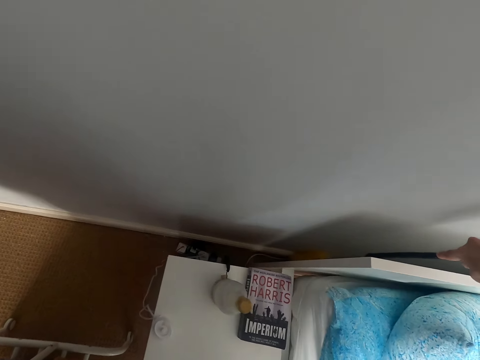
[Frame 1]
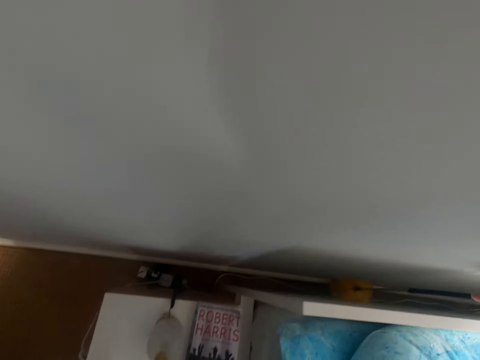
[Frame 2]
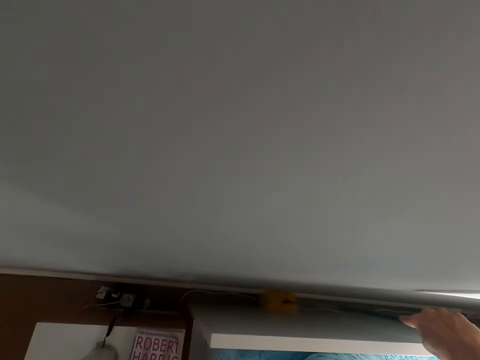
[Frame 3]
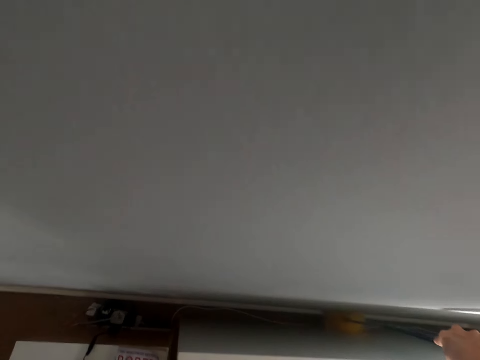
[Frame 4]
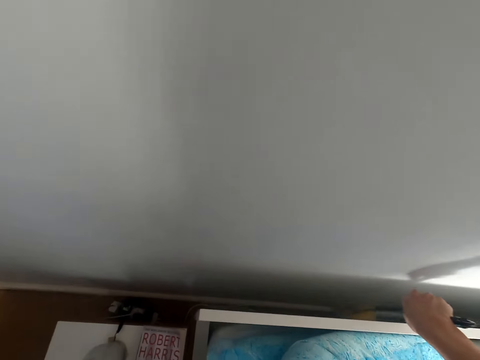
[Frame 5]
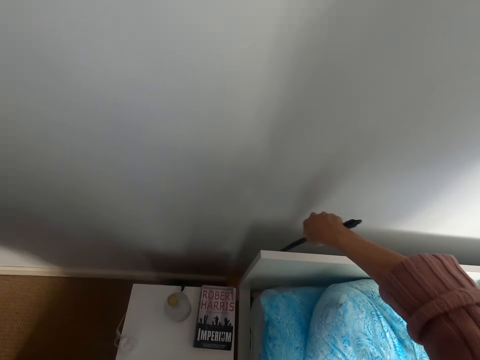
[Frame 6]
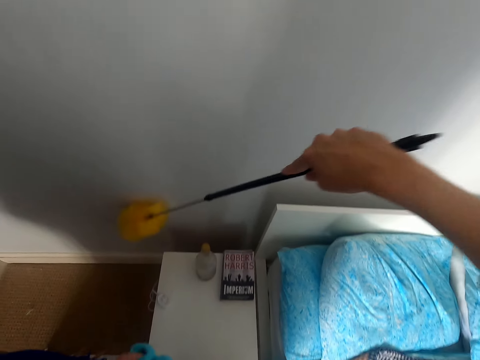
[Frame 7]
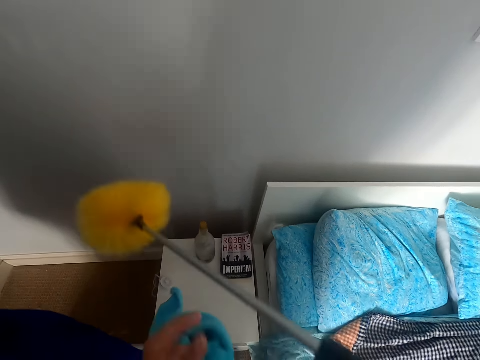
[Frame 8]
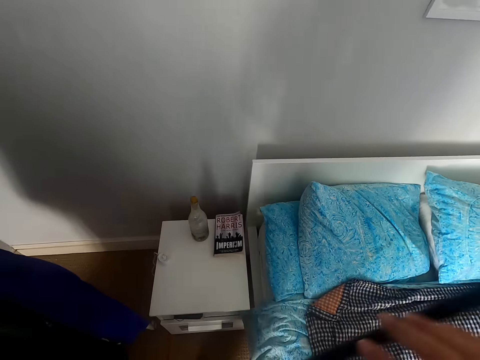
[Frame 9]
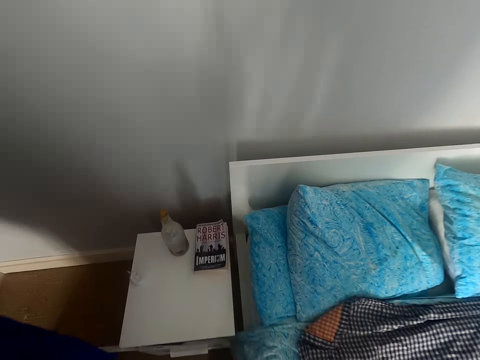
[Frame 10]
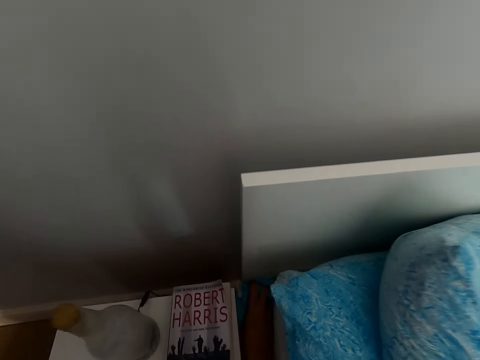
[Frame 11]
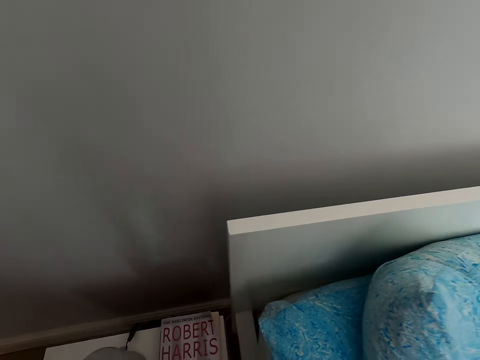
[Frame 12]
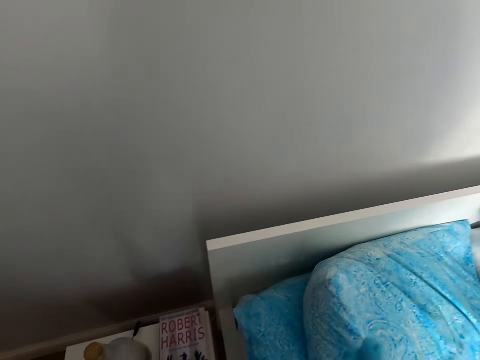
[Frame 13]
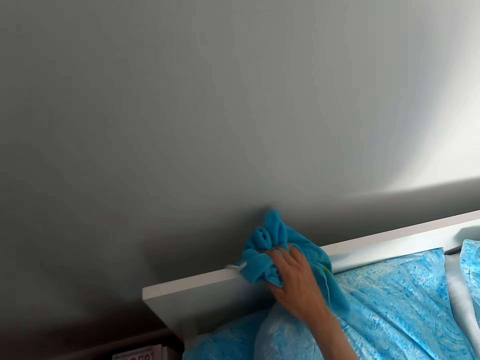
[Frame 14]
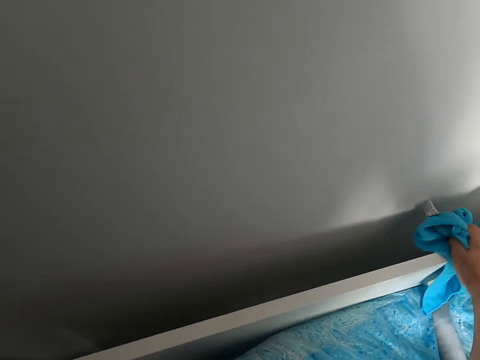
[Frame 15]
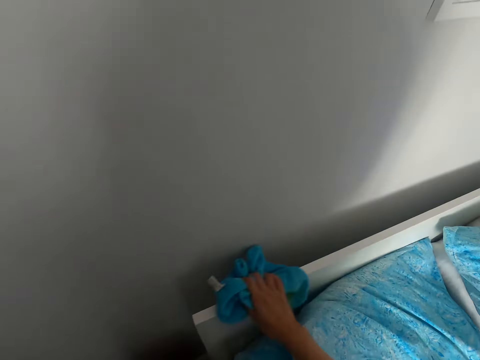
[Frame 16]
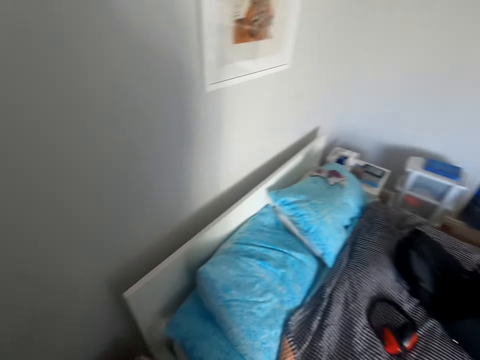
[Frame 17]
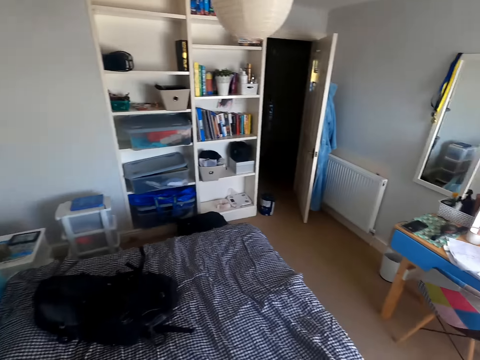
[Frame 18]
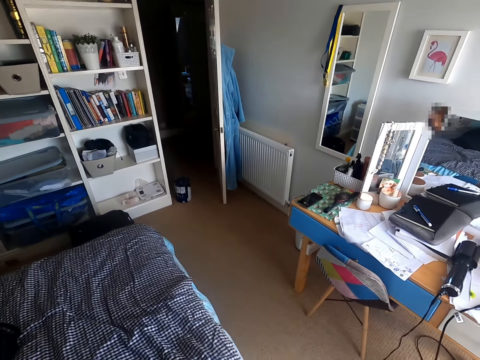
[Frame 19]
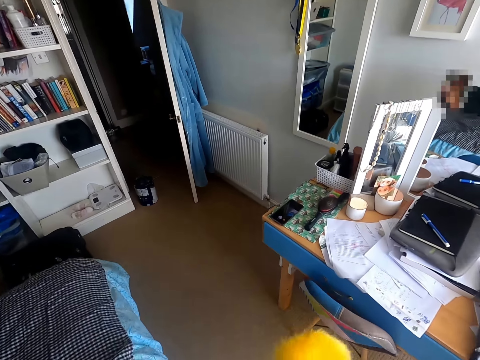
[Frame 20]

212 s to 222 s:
The camera wearer wipes the bed using a towel. They walk in a room.

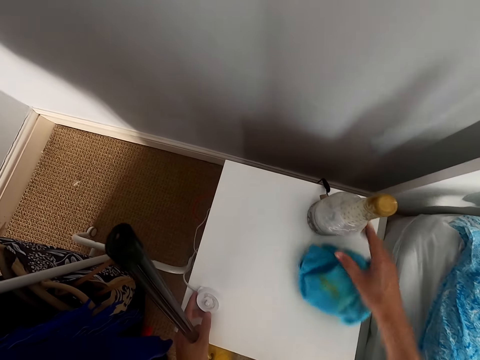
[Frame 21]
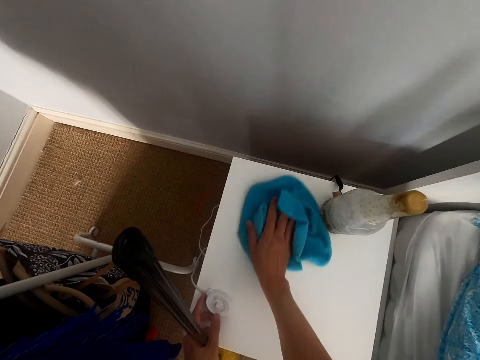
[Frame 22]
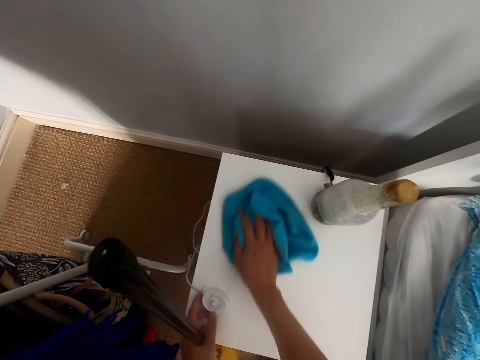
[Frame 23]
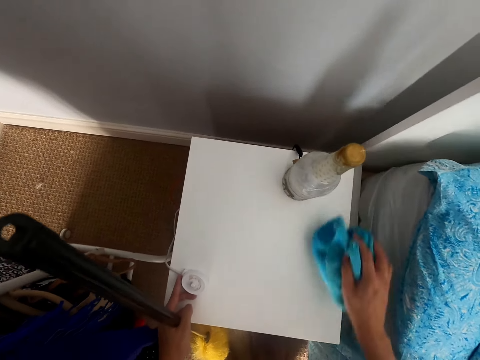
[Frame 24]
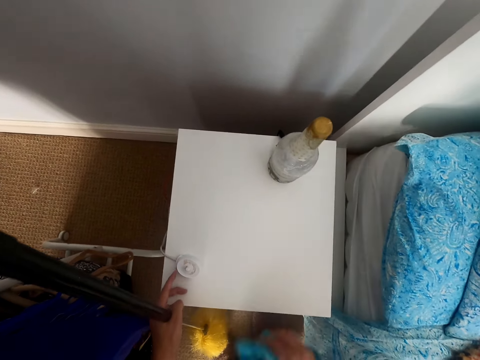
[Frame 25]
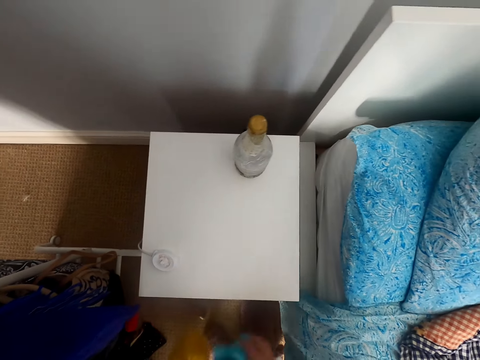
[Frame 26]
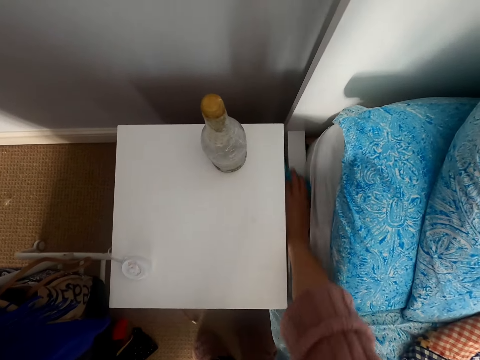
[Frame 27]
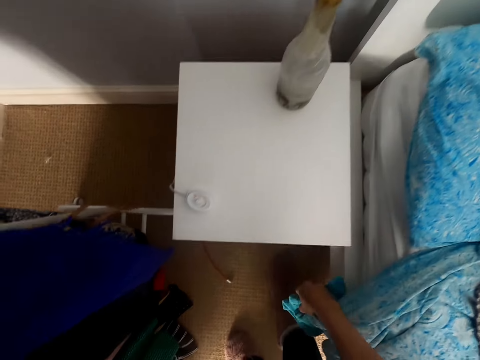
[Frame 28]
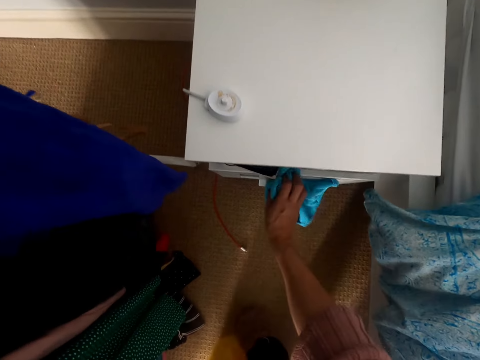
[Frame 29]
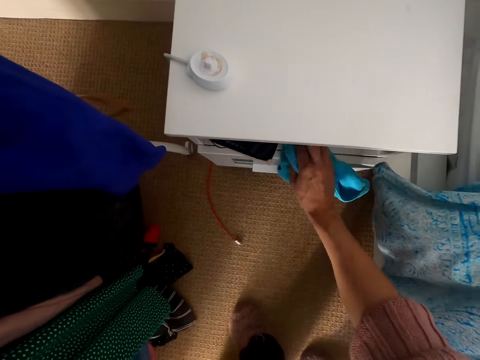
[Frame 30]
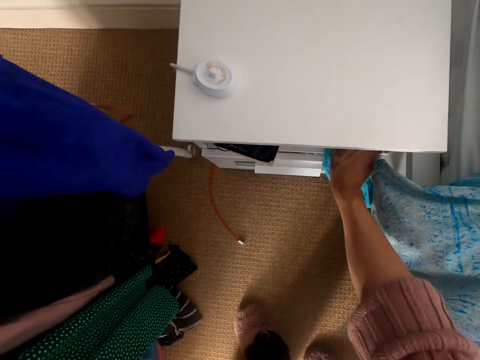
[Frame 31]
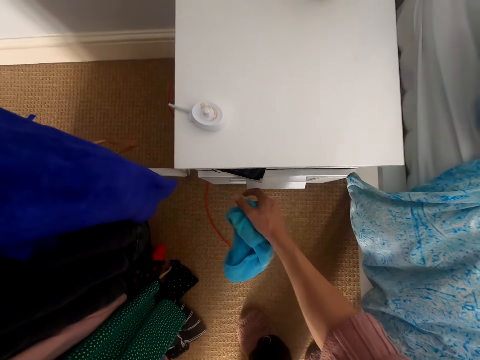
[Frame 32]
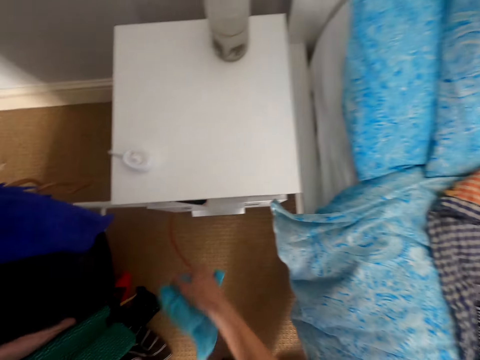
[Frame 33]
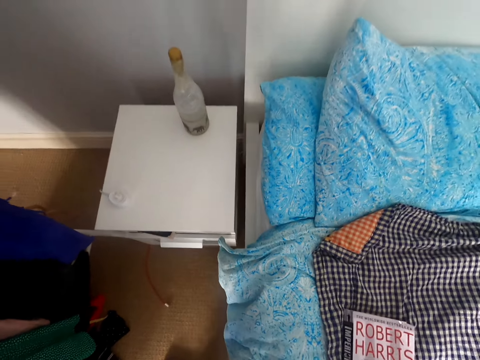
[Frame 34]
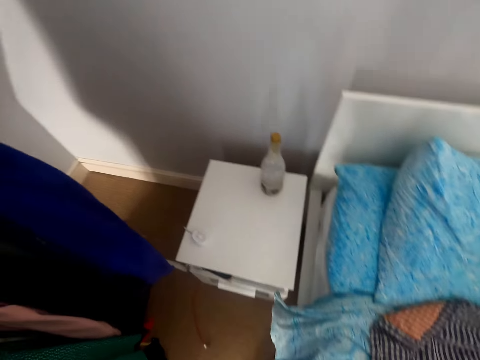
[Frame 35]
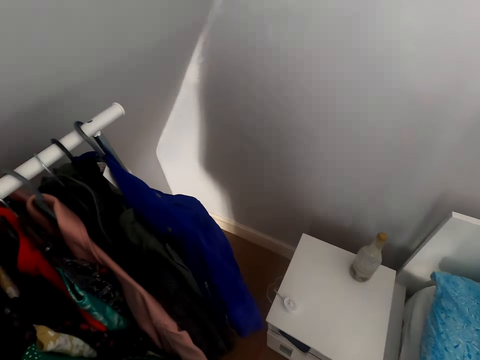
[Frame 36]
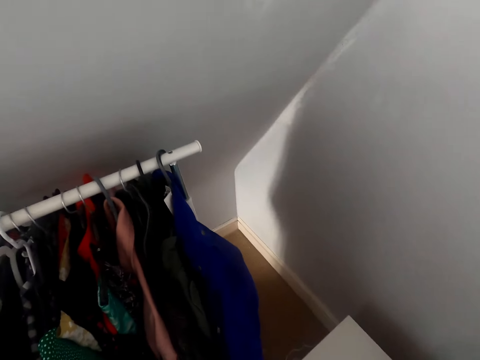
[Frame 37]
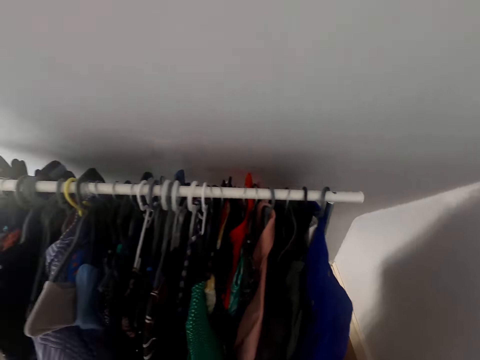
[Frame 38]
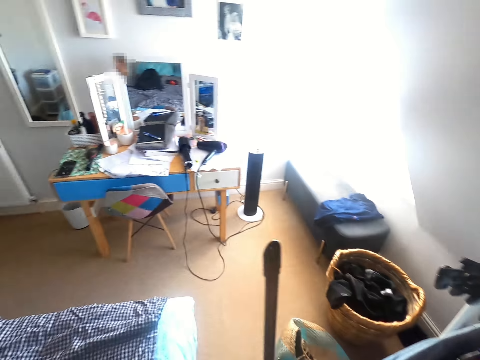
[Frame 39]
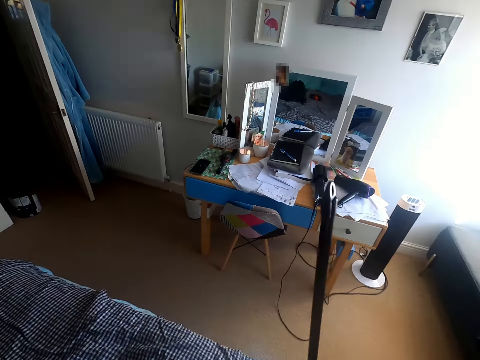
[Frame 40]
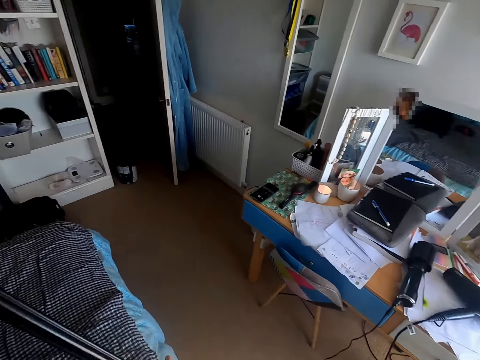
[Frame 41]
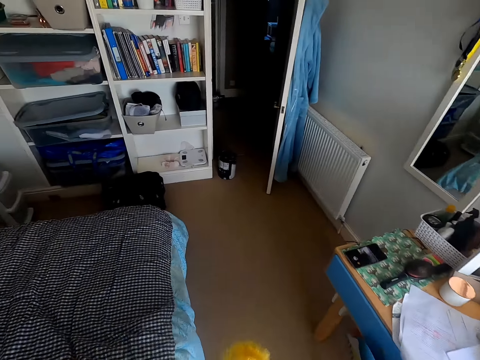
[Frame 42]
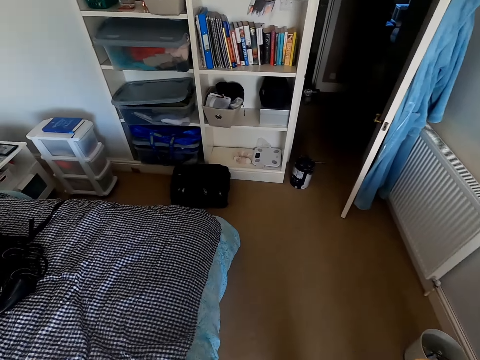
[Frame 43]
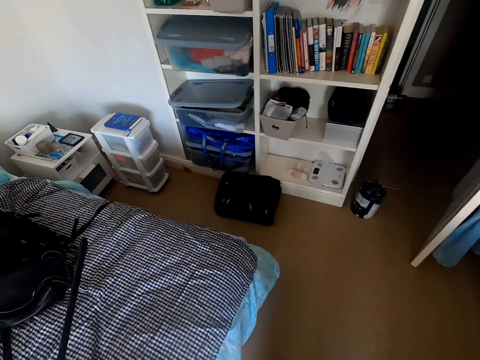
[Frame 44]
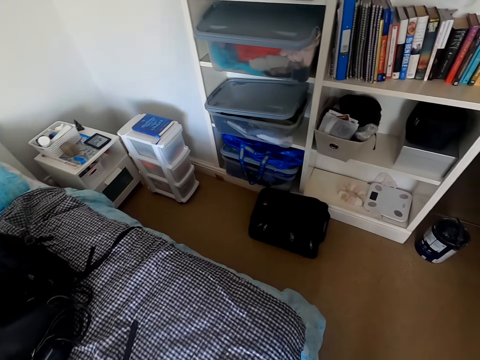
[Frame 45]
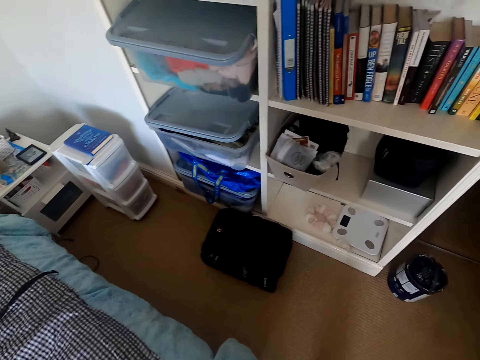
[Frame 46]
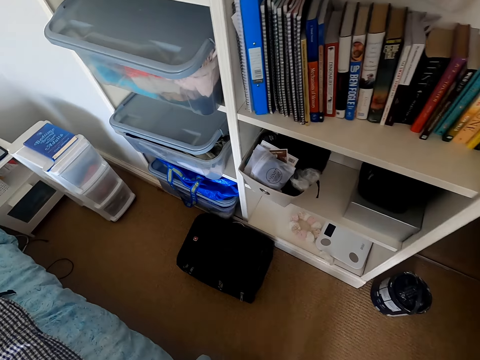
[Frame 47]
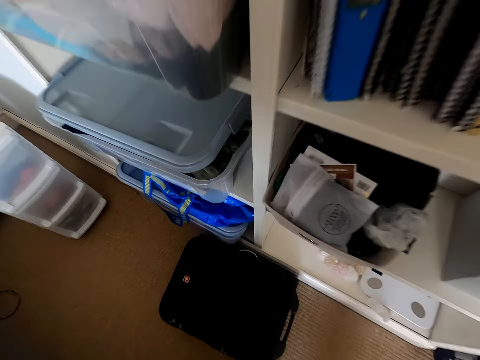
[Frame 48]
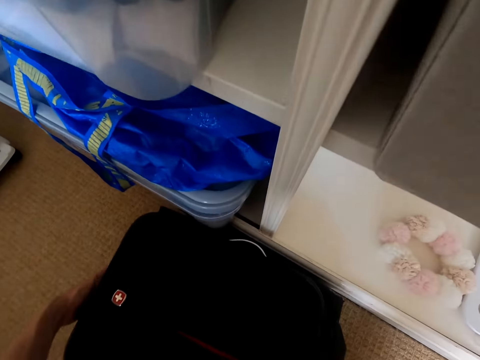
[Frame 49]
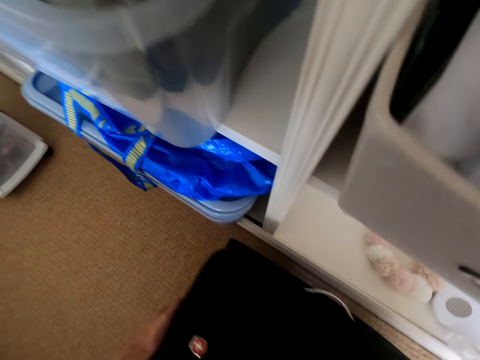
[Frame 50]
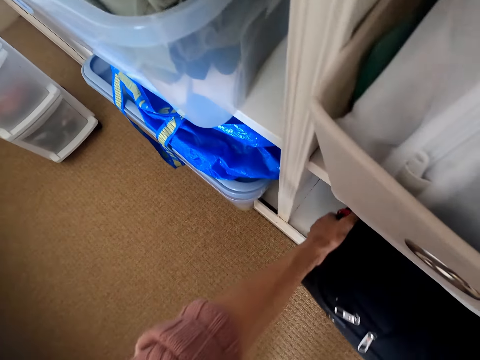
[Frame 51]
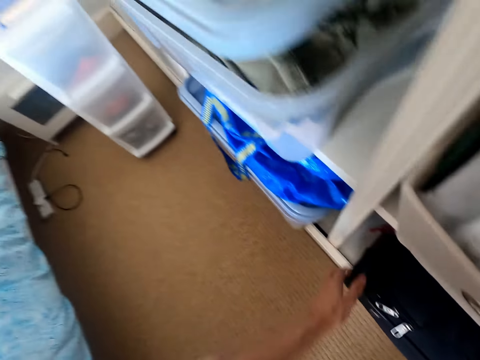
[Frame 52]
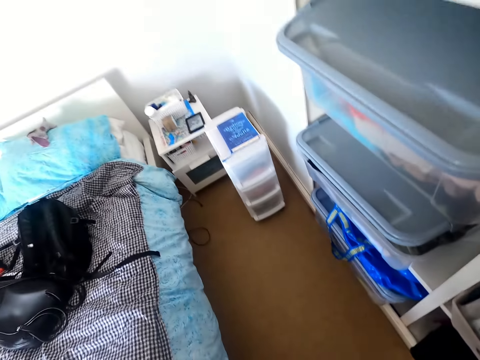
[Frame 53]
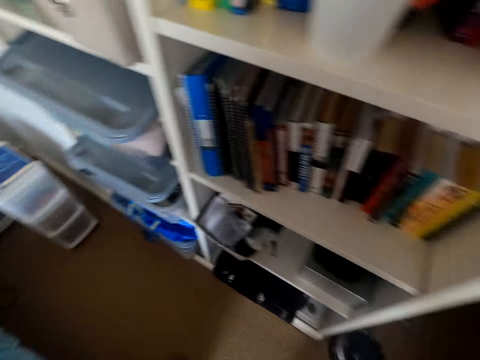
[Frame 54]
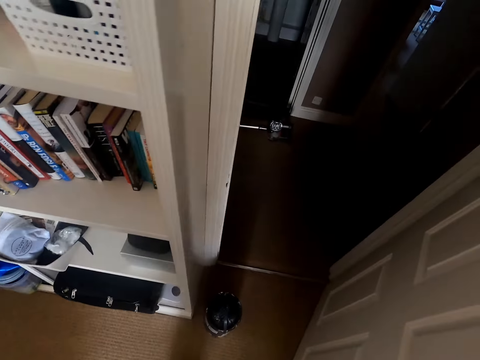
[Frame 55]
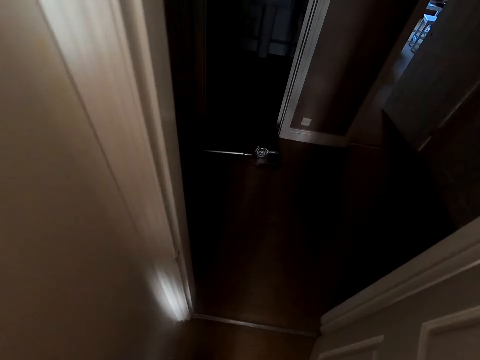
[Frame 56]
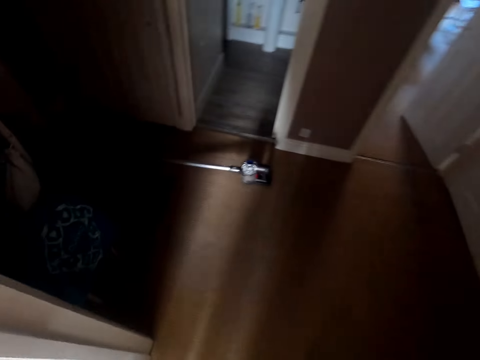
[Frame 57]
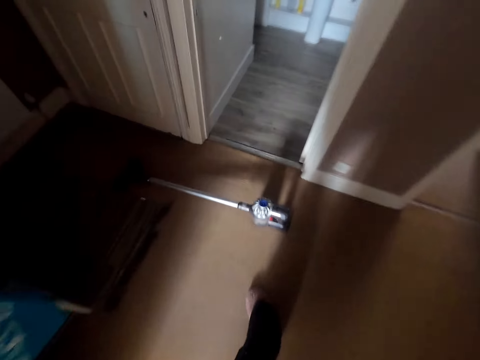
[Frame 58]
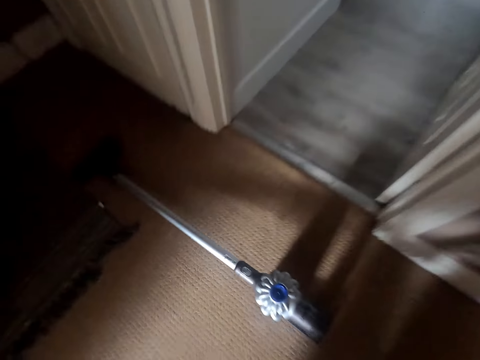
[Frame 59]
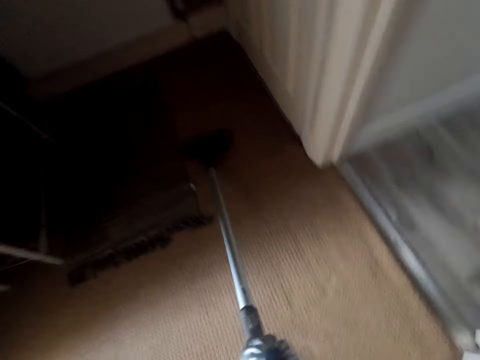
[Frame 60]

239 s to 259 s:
The camera wearer wipes on a table using a towel. They wipe on a bed using the towel. They wipe on the table using the towel. They walk in a room. They look around the room. They pick up a bag from the floor. They put the bag on the shelf. They walk around the room.
